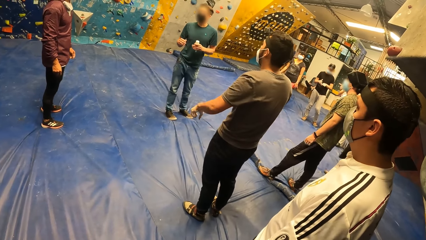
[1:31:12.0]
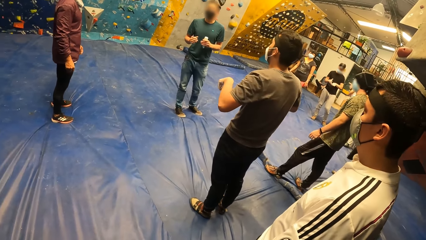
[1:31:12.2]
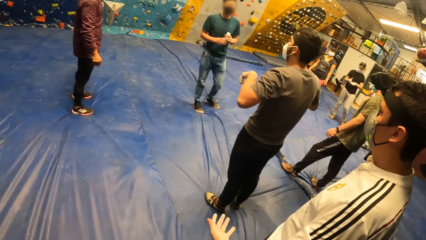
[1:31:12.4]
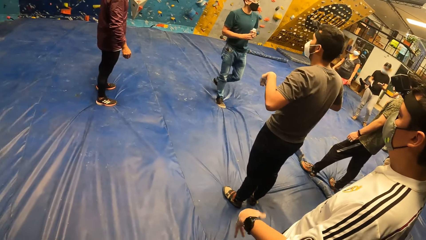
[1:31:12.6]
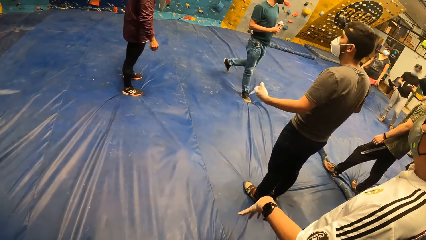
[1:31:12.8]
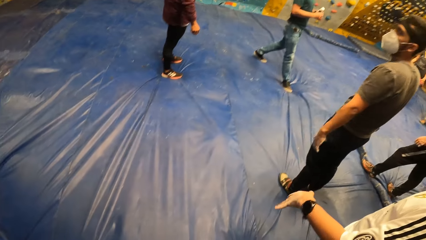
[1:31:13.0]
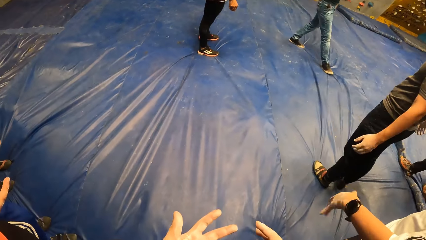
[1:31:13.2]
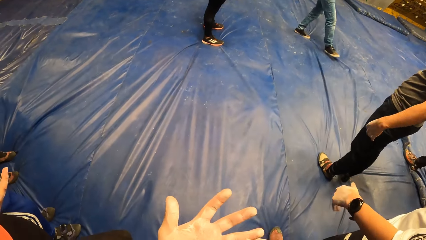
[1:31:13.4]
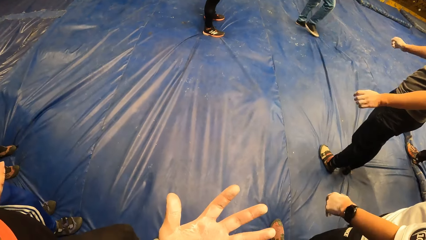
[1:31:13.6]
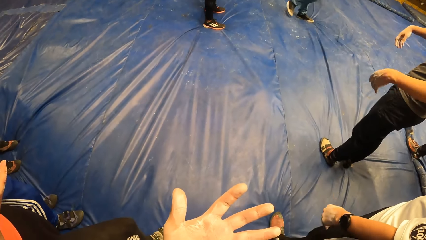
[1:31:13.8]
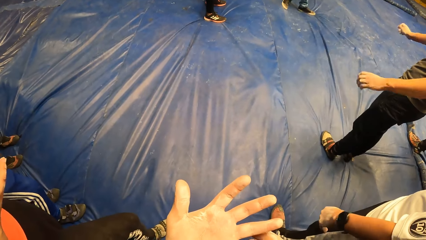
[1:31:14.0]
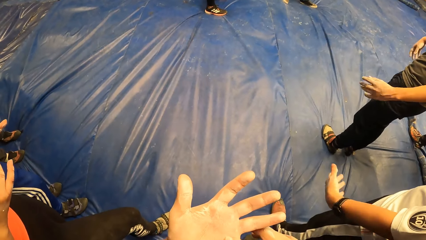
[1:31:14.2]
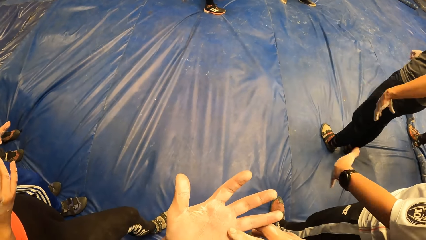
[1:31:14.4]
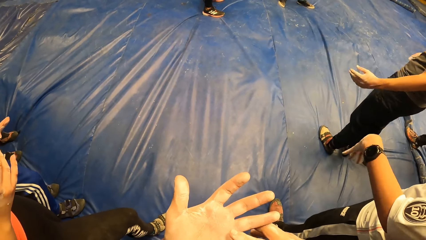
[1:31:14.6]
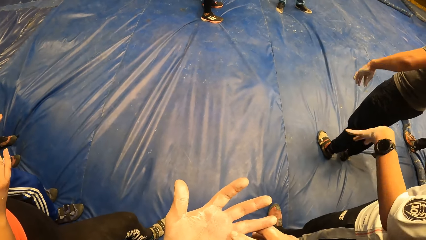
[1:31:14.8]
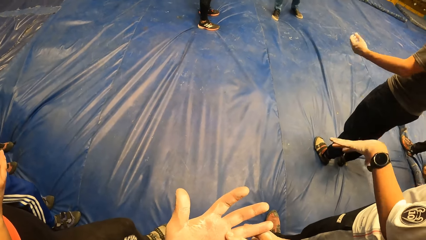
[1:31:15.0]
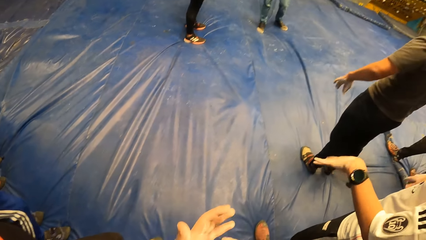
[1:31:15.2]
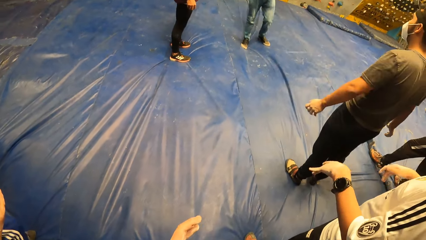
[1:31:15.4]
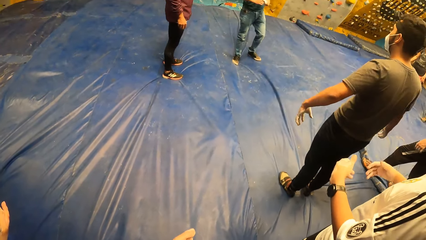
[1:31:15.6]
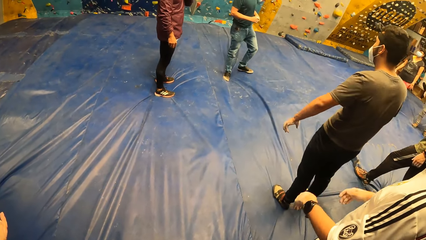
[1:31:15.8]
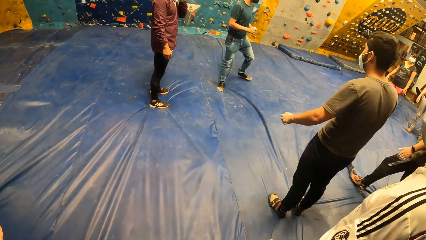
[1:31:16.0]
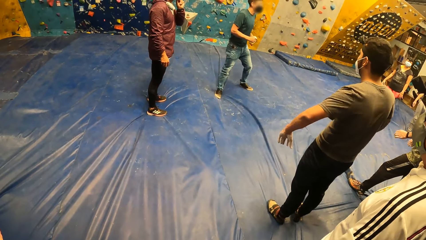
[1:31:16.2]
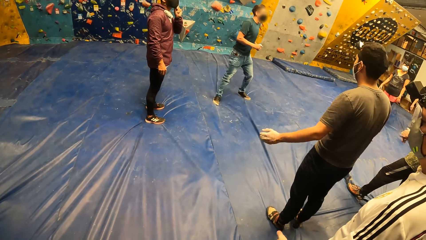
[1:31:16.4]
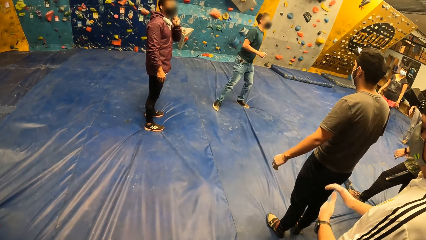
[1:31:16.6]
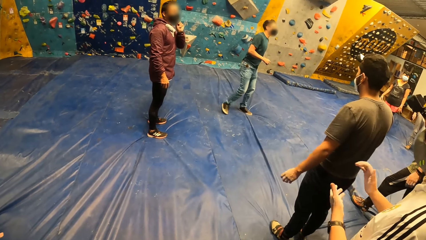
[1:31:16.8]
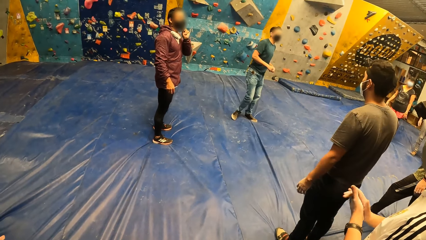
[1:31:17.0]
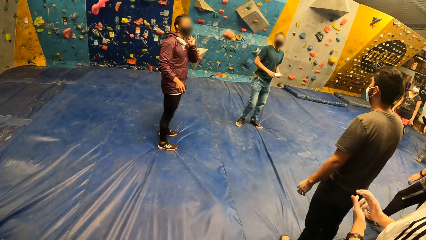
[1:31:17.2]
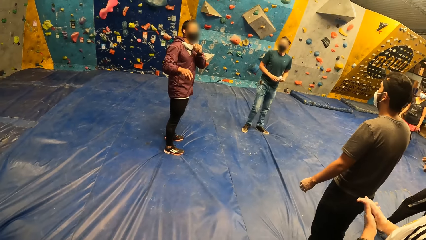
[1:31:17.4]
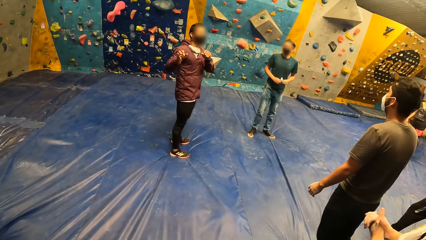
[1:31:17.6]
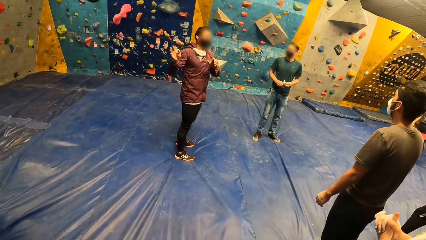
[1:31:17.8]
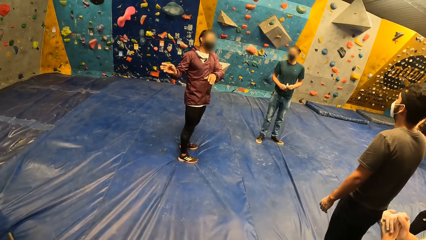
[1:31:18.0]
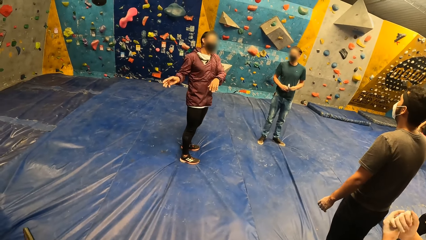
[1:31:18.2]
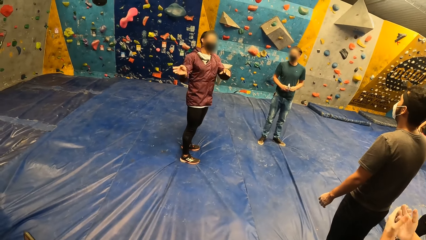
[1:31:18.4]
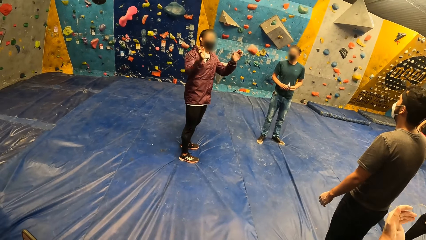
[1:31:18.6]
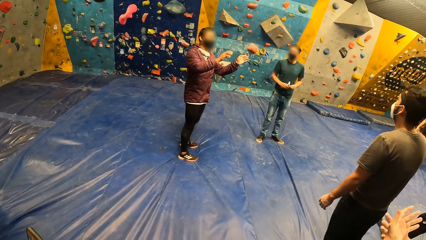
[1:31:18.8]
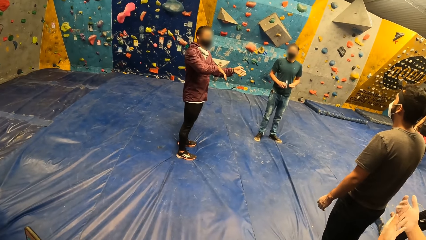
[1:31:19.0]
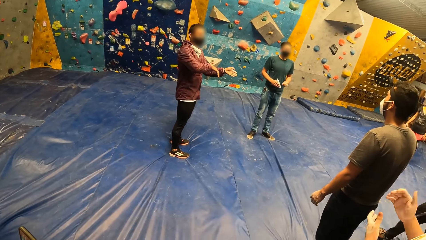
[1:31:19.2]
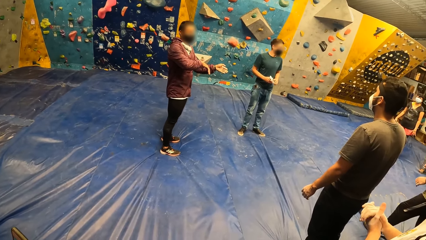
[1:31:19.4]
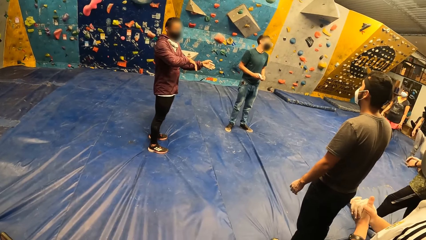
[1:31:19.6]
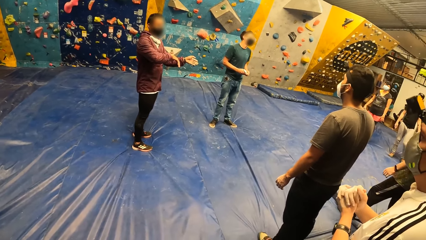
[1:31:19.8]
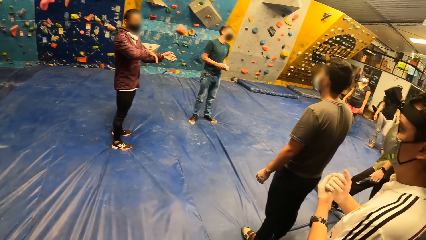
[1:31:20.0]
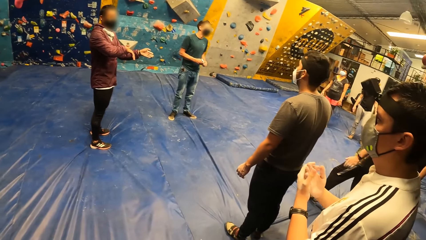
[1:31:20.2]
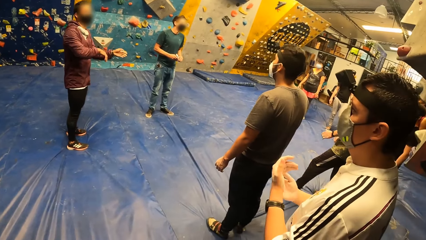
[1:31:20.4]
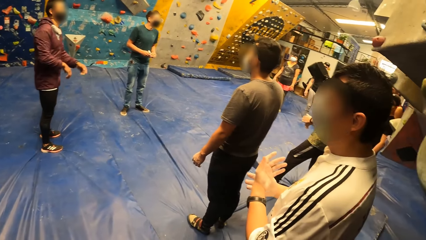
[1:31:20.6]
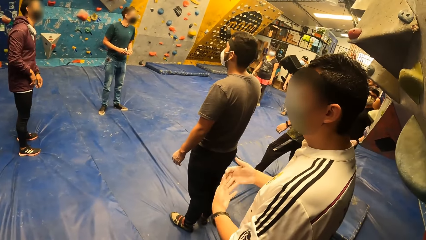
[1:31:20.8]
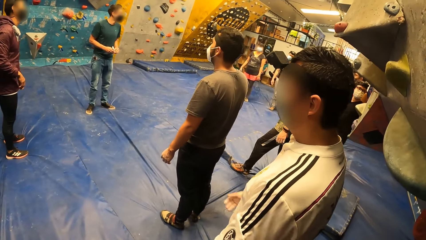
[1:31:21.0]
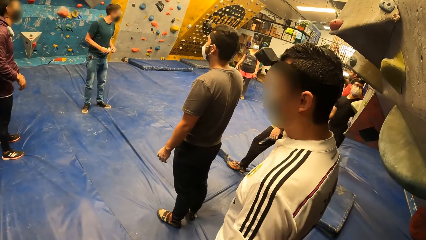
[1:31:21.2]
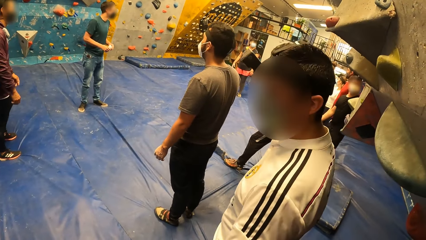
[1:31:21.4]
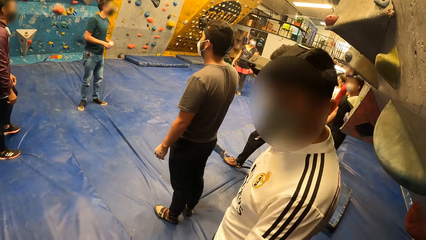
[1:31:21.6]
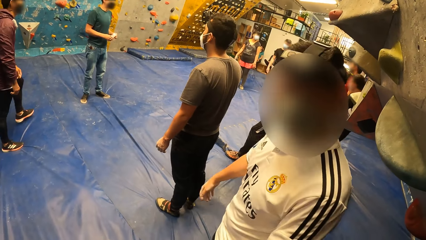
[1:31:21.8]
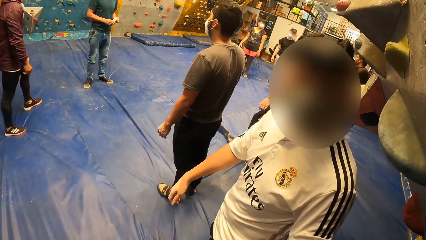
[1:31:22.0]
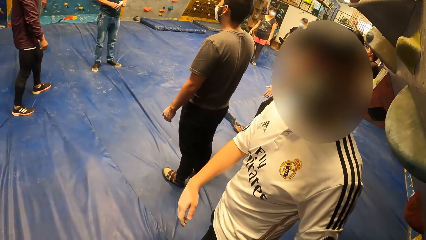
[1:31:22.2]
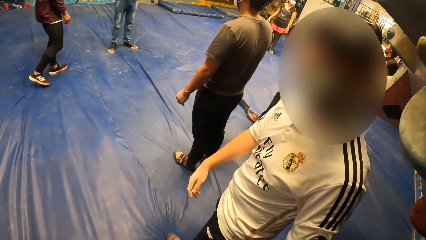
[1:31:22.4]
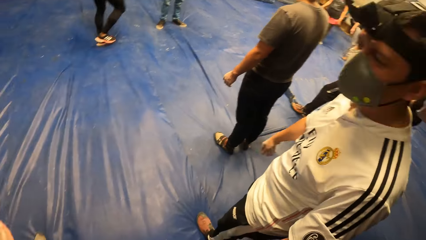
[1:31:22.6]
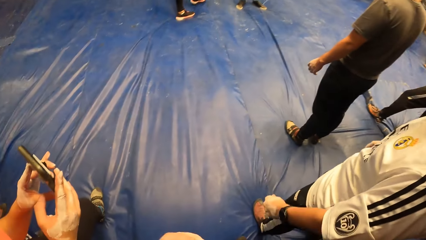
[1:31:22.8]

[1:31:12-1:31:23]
The camera wearer looks at the hand. They look around. An instructor interacts with the group of people in the bouldering arena.

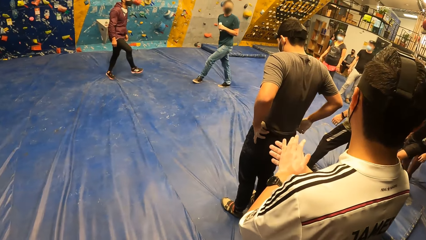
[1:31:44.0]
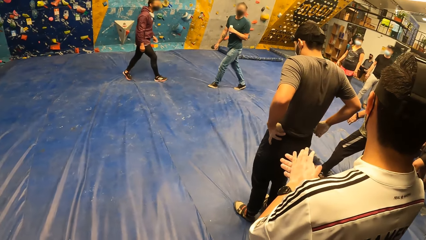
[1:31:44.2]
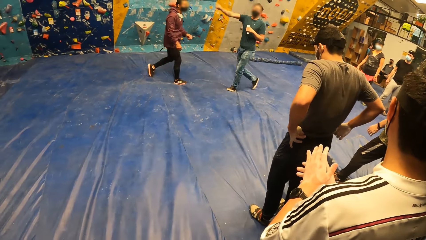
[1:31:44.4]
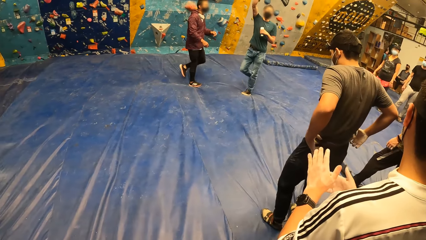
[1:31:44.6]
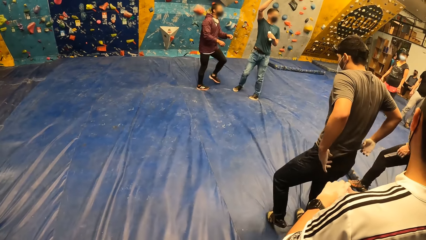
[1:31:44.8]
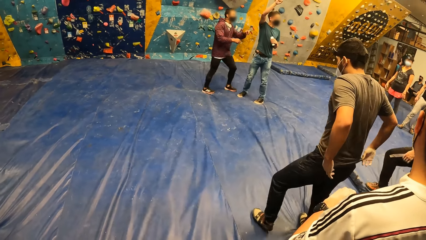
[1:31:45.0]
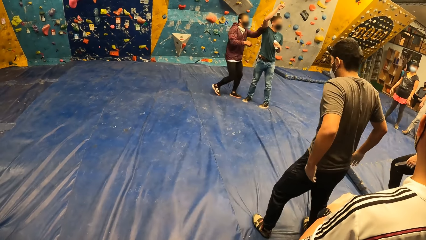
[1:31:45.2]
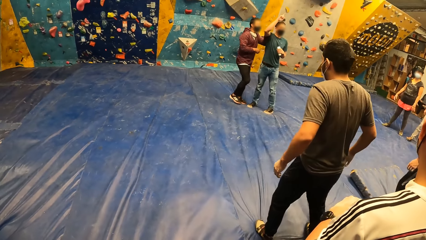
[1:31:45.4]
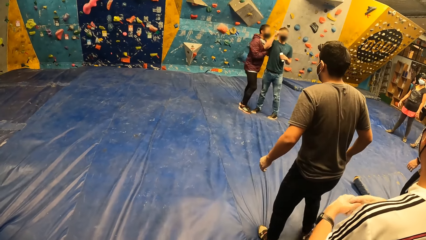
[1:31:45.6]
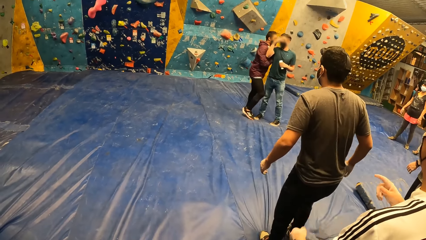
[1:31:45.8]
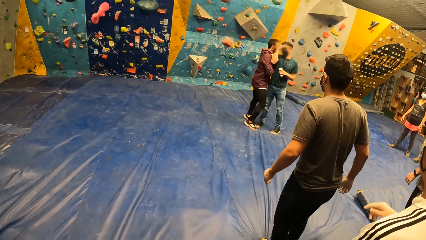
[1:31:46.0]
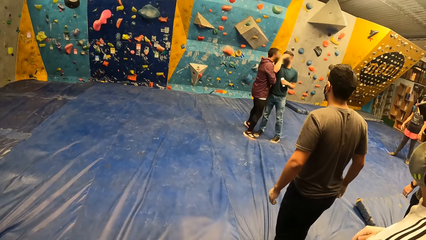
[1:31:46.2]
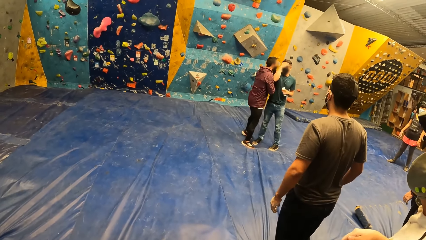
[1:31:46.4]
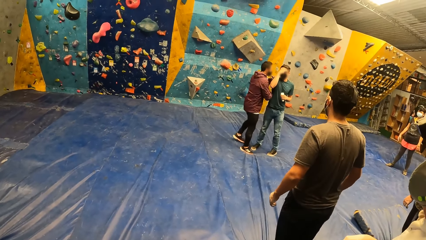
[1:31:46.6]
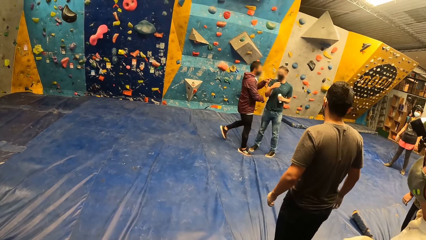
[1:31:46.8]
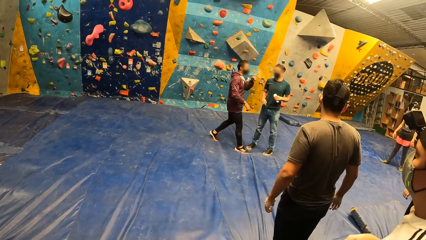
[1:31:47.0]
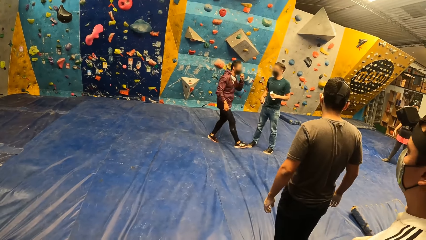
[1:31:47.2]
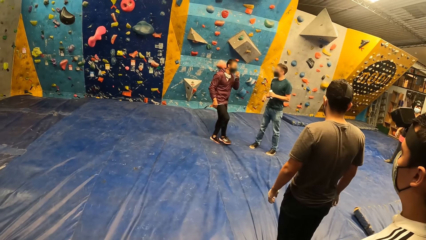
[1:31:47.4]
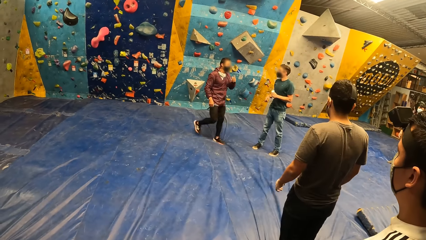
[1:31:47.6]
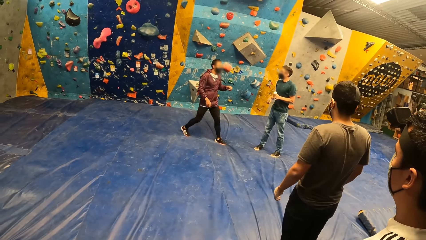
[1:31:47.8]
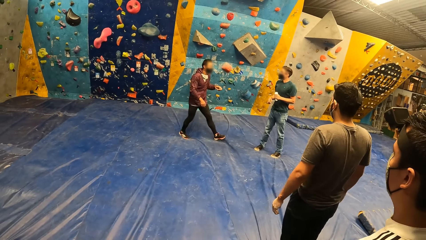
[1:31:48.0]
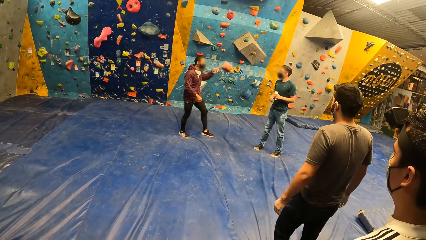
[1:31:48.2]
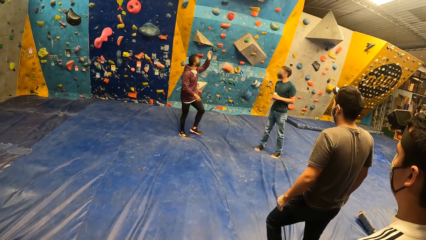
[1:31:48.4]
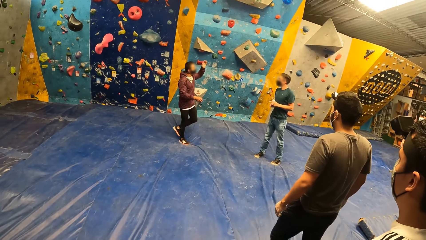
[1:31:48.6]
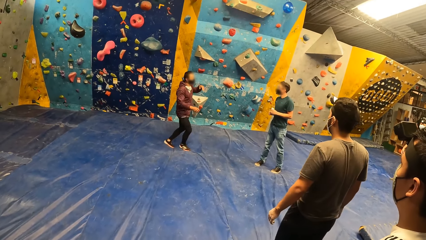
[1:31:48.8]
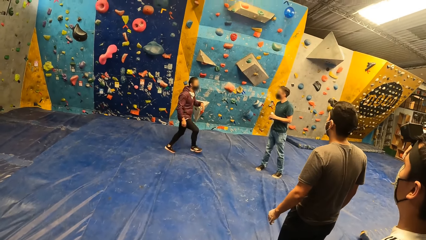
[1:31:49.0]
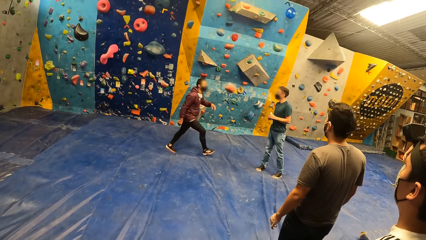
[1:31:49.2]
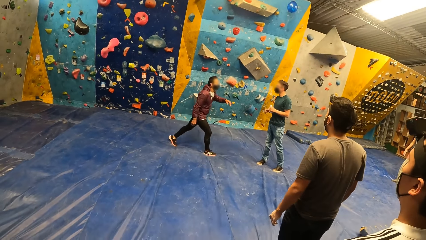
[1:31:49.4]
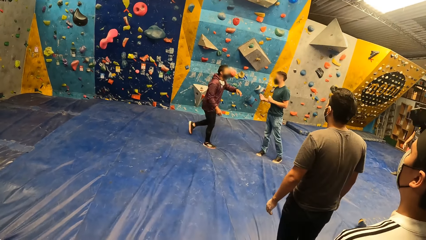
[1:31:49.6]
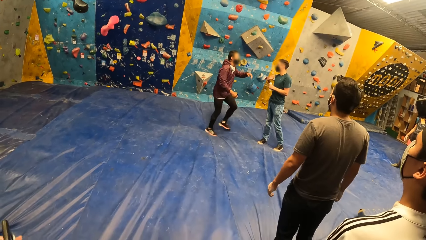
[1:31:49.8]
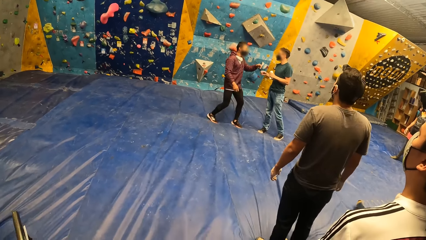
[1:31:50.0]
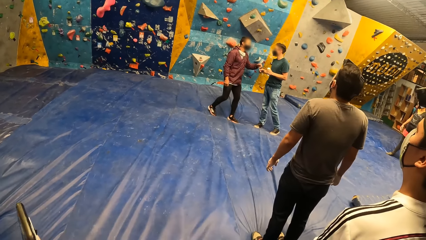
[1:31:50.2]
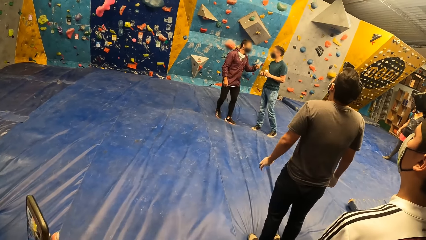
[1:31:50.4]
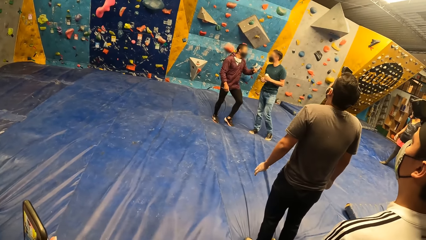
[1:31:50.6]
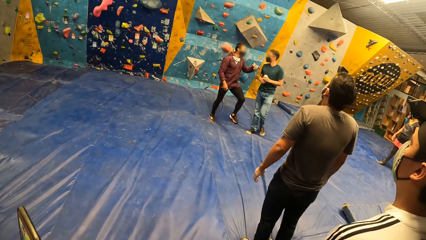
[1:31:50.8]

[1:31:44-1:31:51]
The instructor whispers in the right ear of the other instructor.
